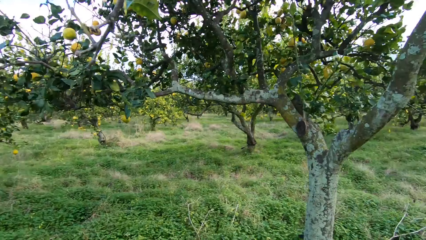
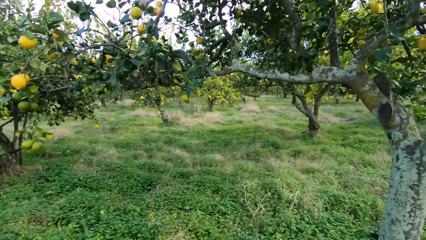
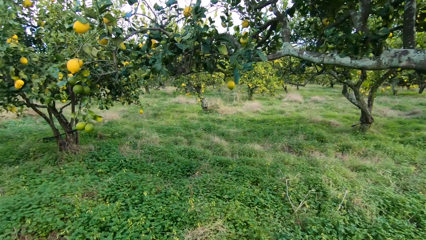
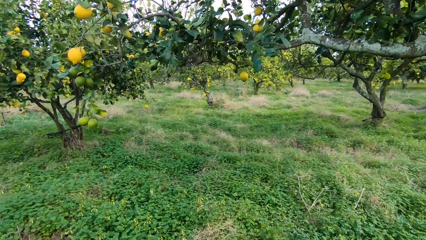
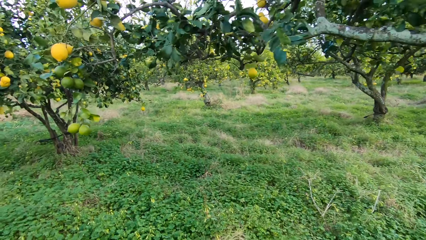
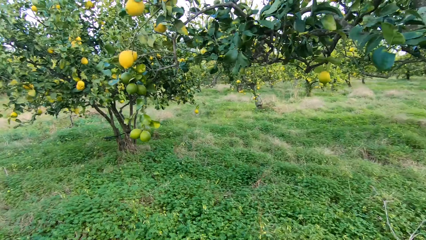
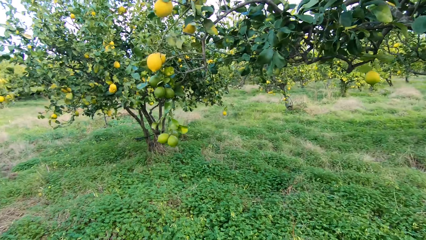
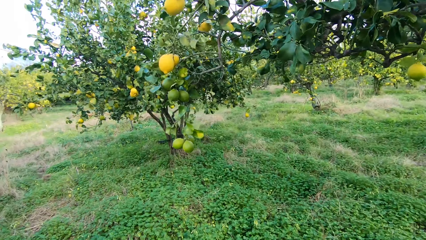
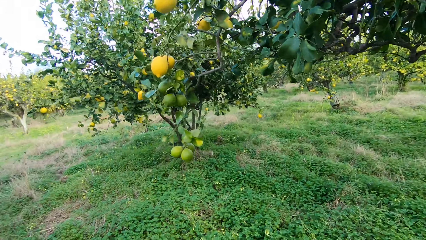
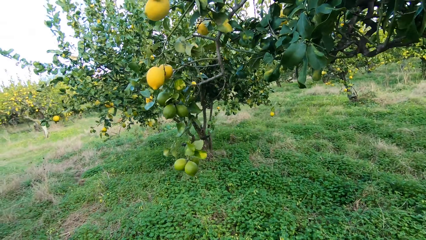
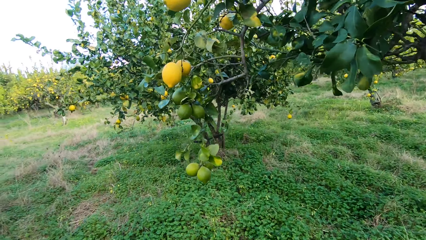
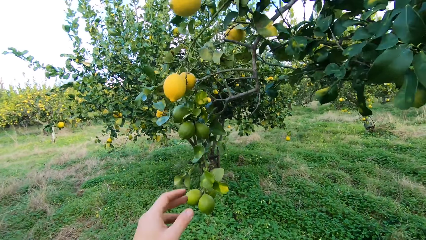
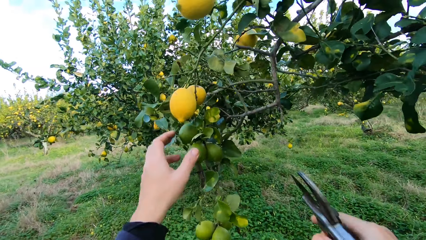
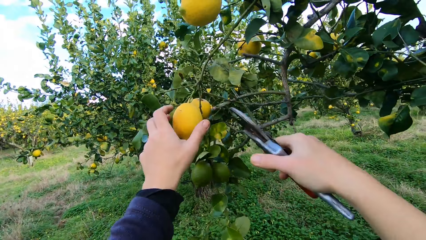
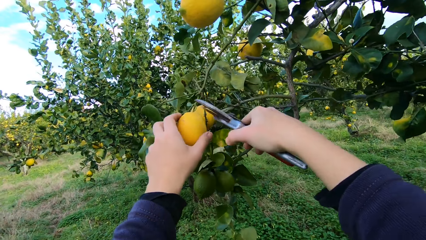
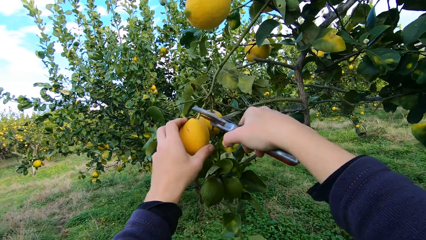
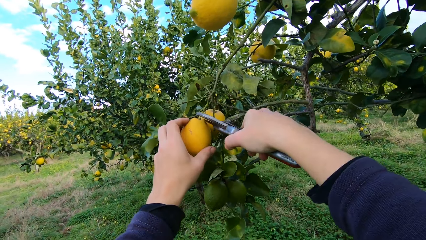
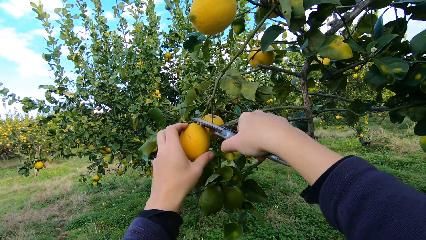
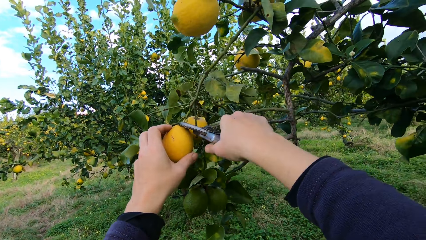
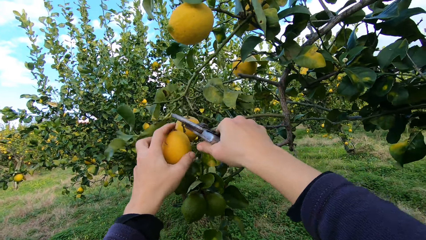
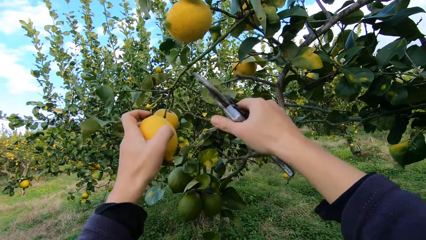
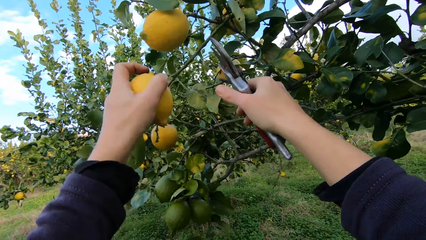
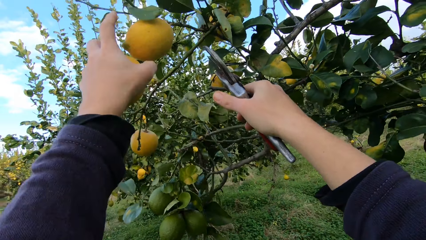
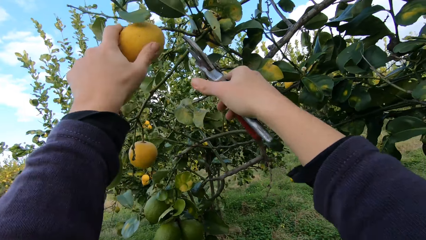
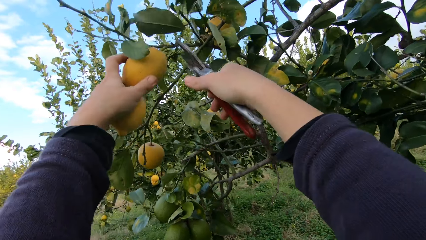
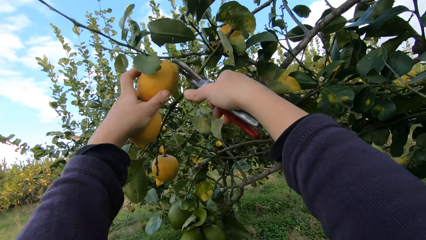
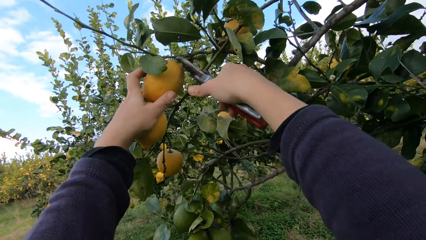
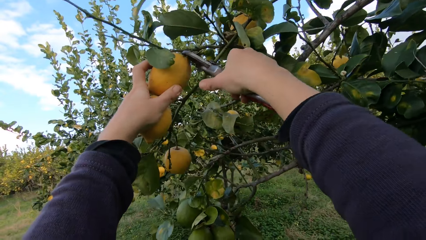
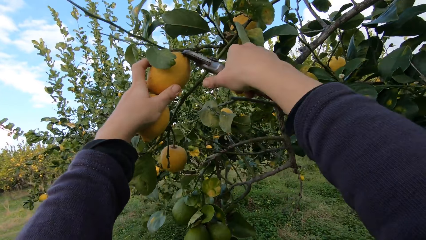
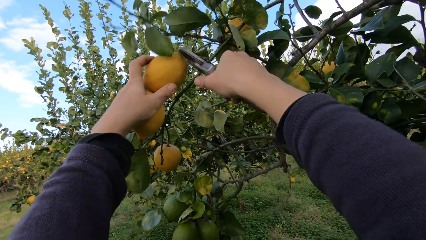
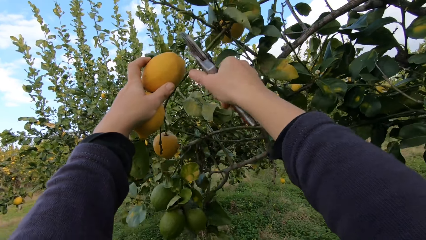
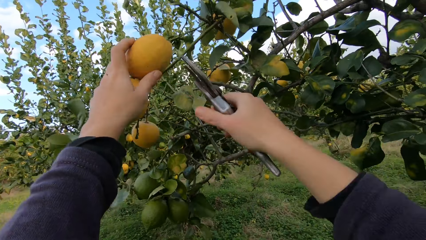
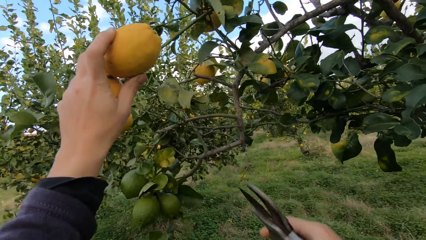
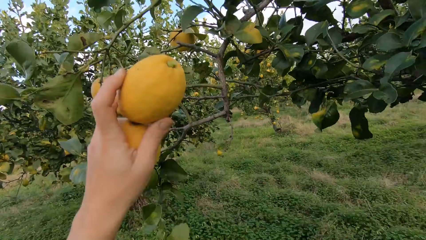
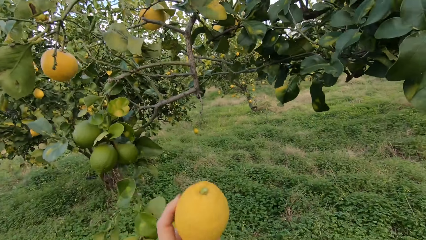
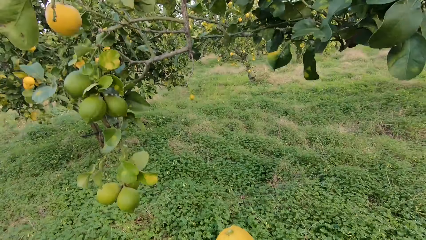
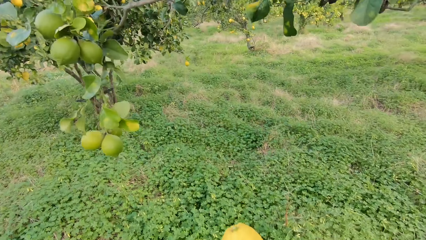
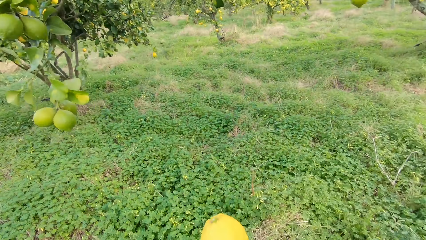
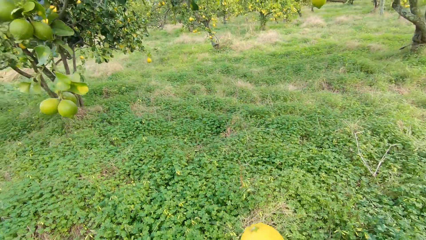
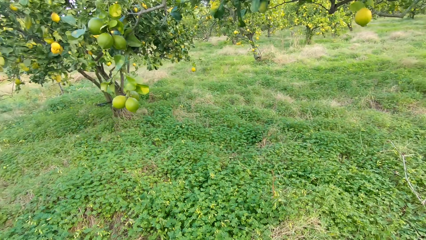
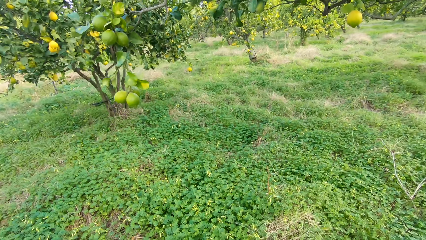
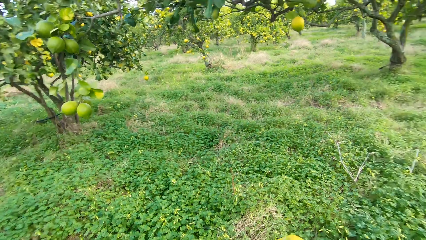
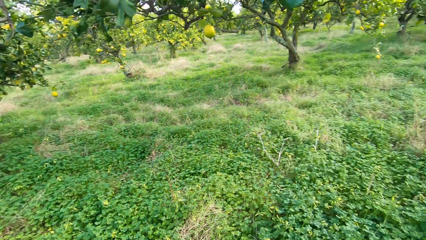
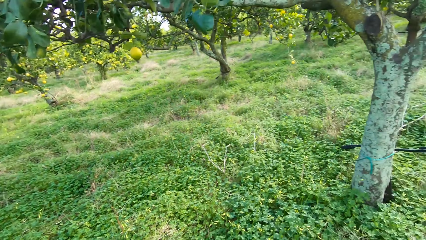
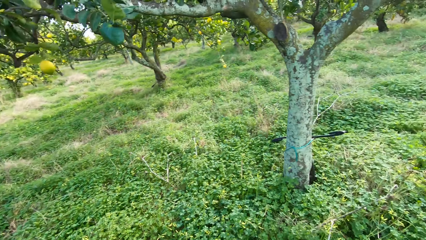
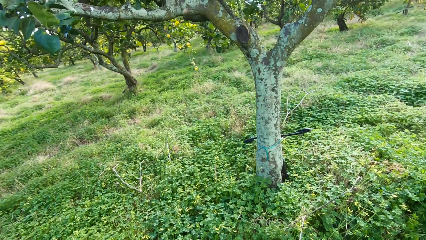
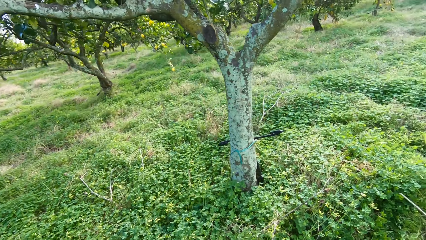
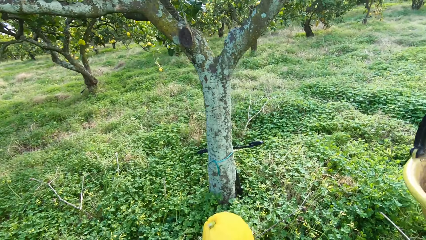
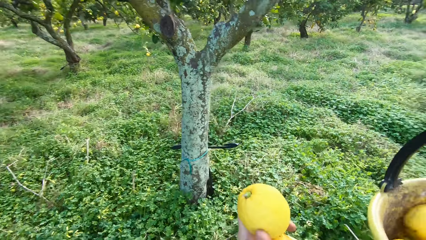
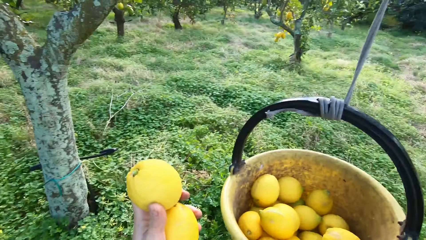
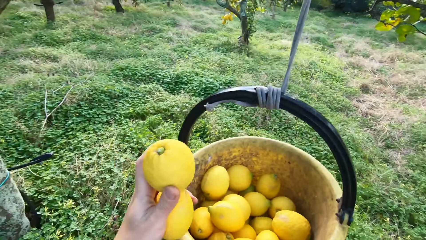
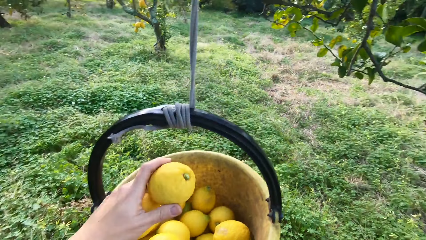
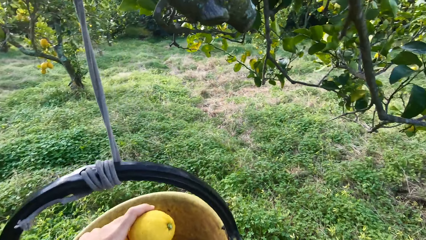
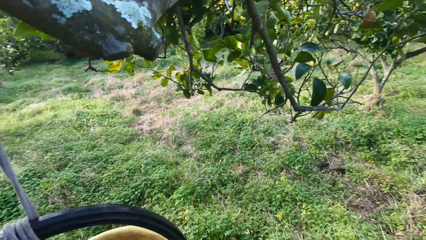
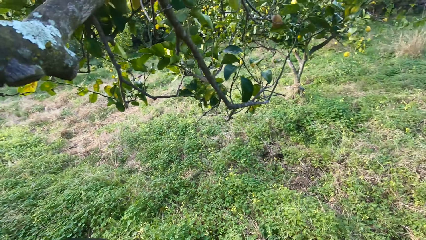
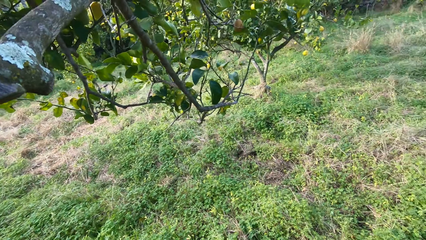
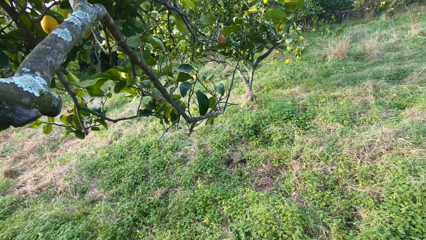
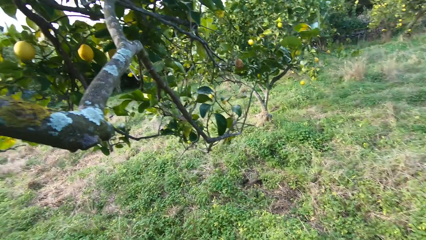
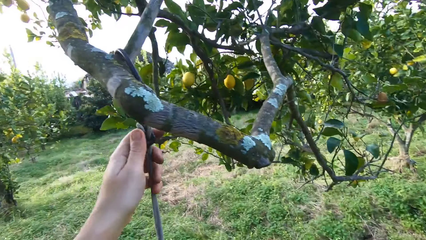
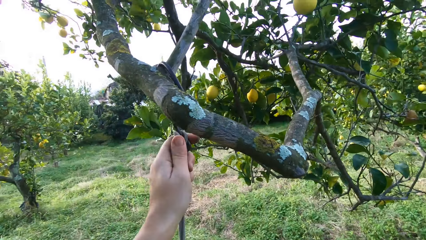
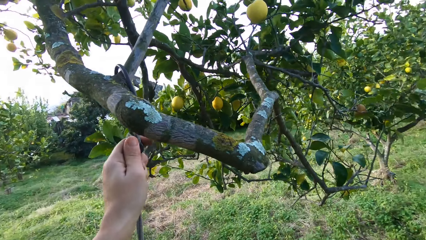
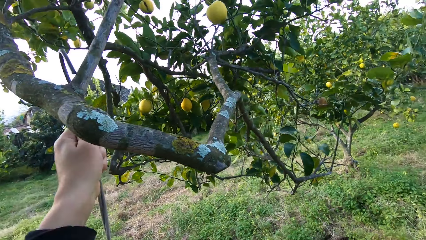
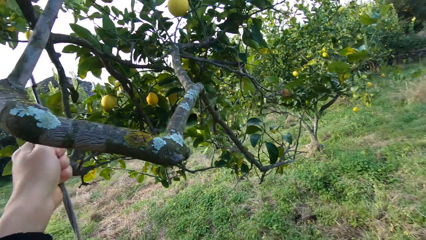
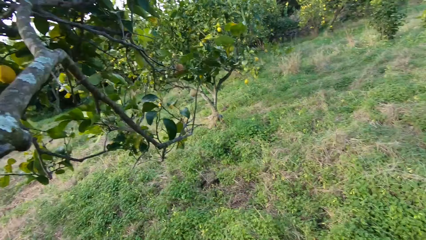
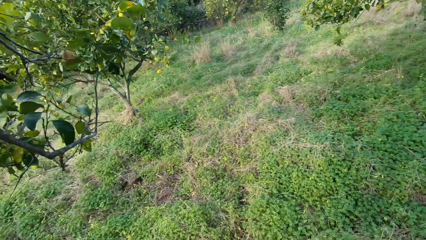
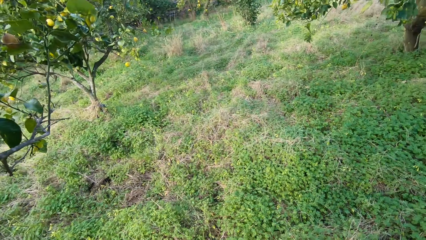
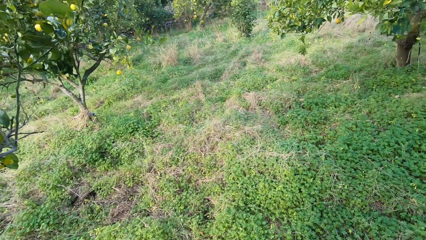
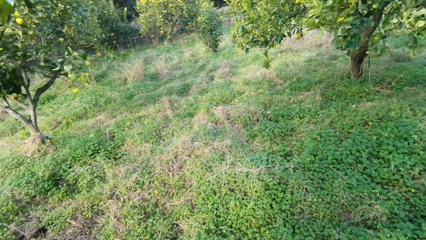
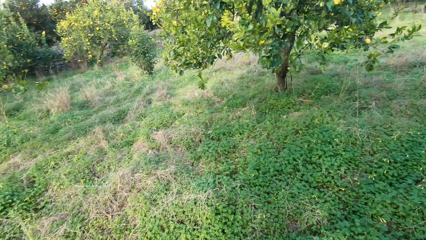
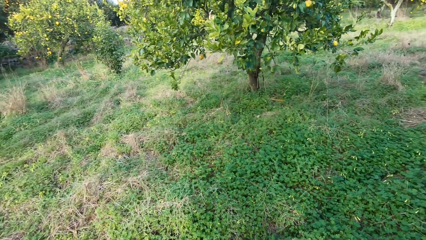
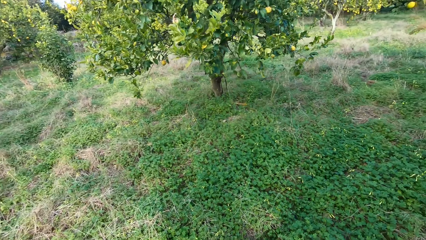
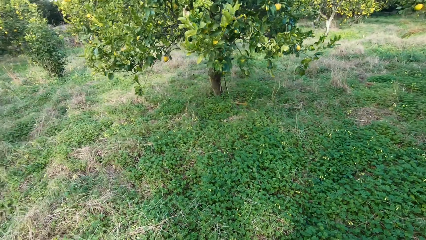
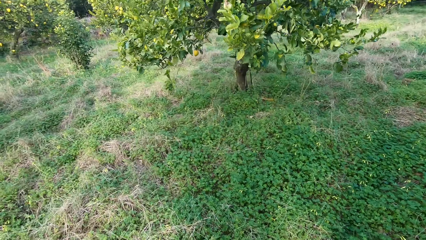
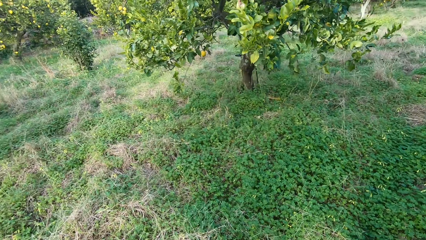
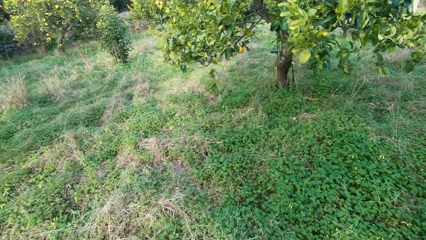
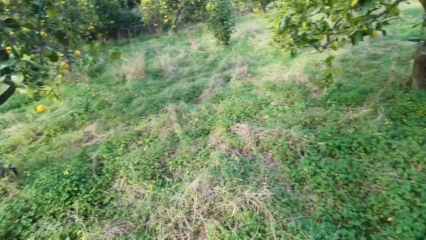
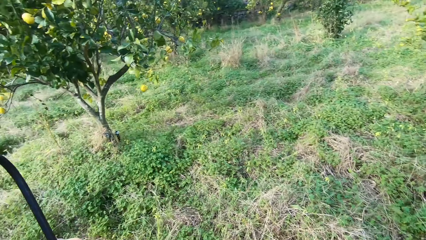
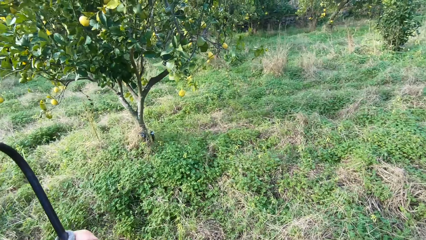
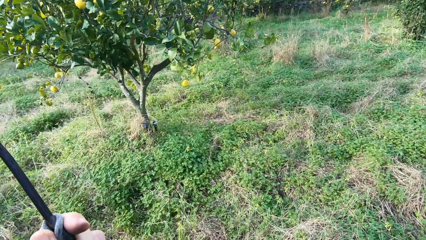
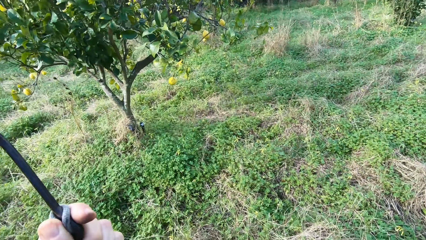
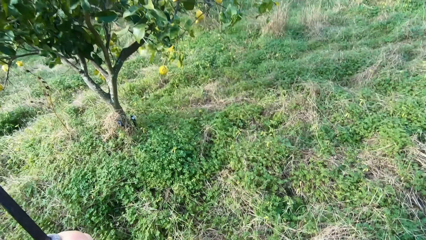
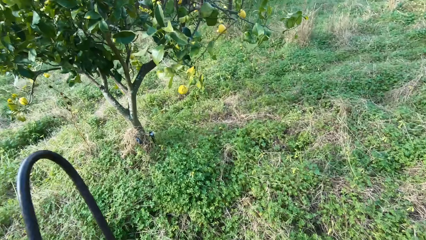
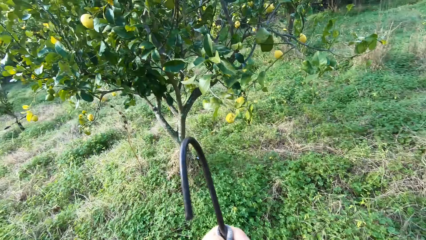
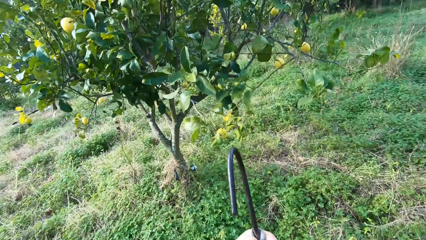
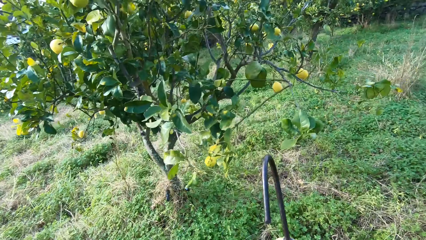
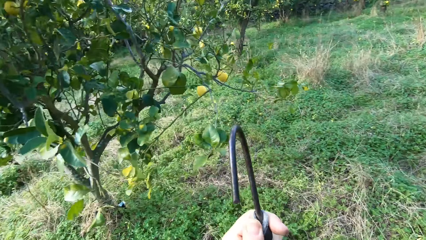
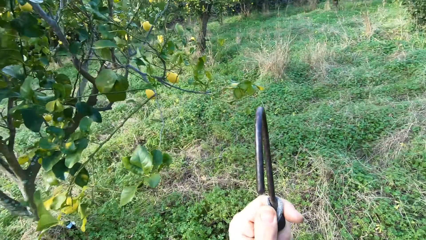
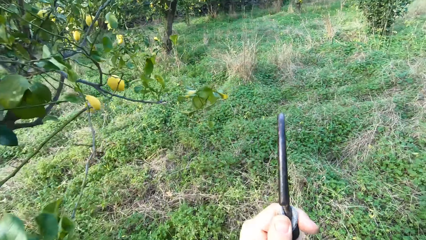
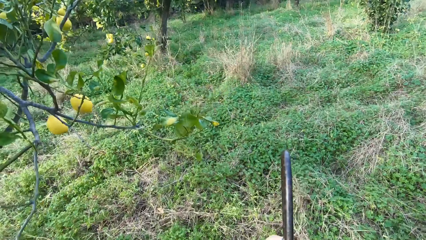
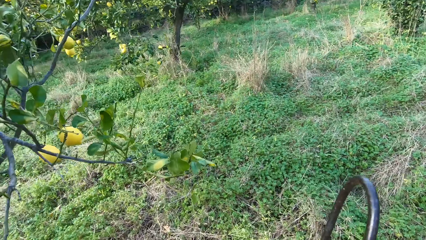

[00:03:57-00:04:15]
The camera wearer puts the lemon fruit in the harvesting bucket. He walks close towards the lemon tree. He plucks another lemon from the tree with the plier. He holds a lemon fruit in his hand. He cuts the lemon fruit with pruning shears. He holds a lemon fruit in his hand. He plucks another lemon from the tree with the plier. He cuts the lemon fruit with the pruning shears. He walks towards the harvesting bucket. He throws the lemon into the bucket. He unhooks the bucket with the fruits from the tree branch.
